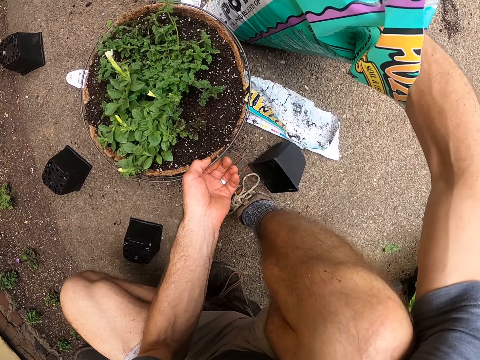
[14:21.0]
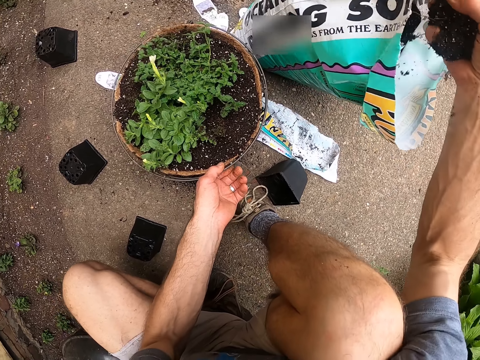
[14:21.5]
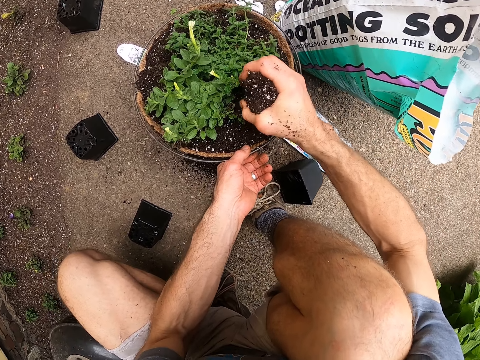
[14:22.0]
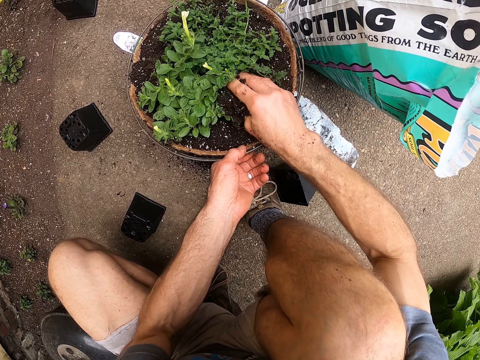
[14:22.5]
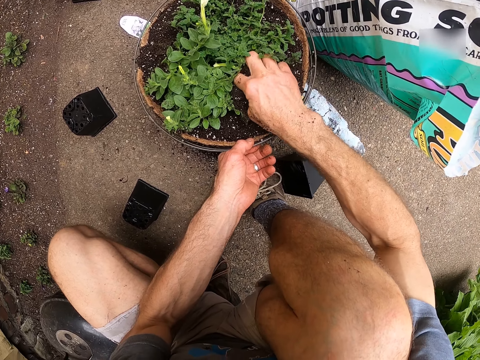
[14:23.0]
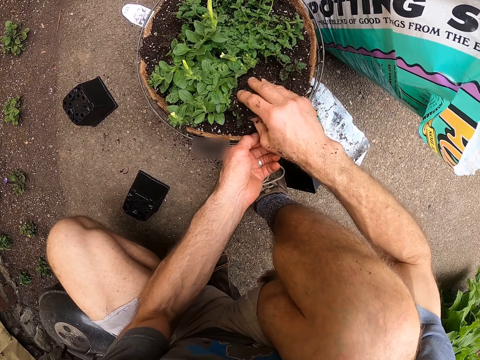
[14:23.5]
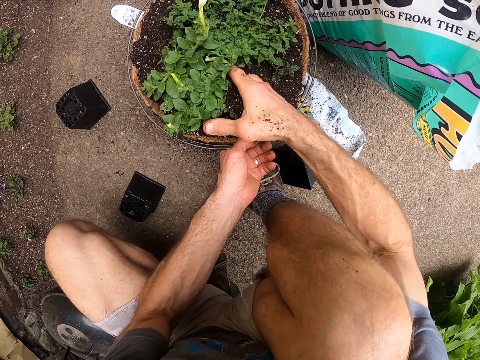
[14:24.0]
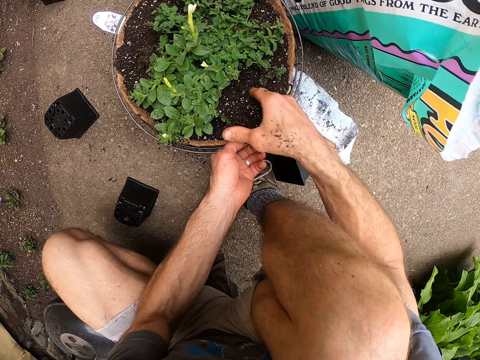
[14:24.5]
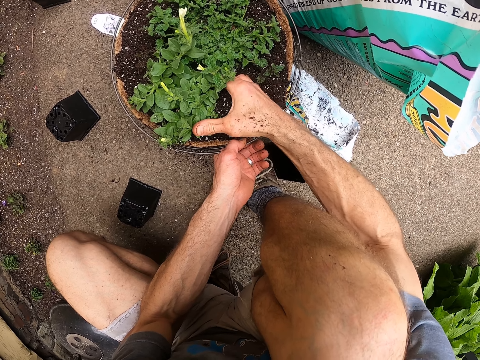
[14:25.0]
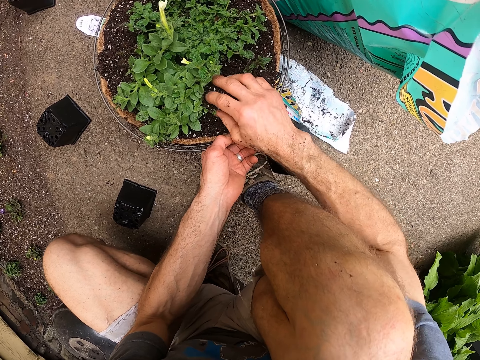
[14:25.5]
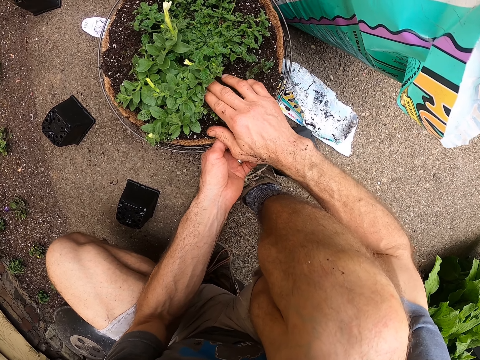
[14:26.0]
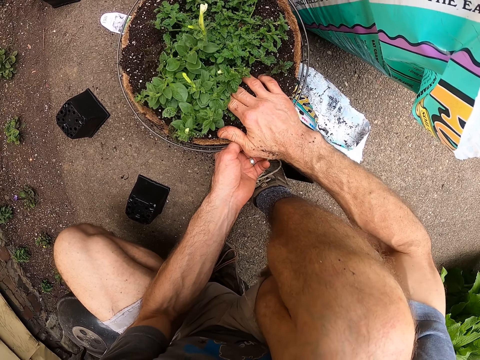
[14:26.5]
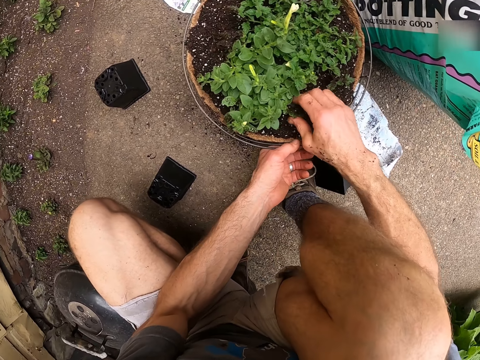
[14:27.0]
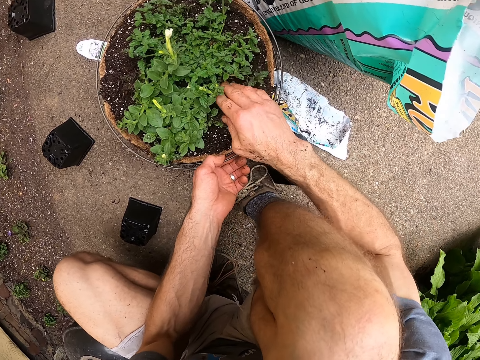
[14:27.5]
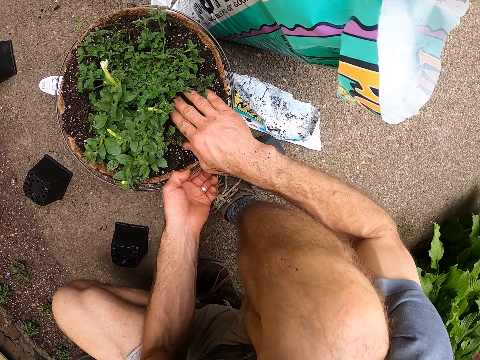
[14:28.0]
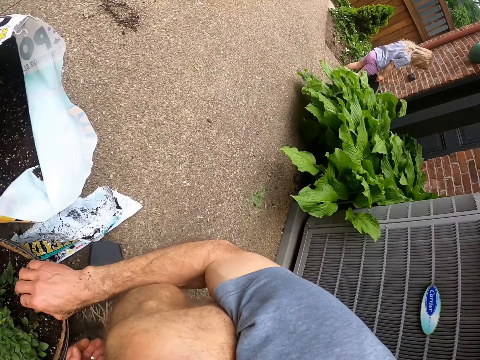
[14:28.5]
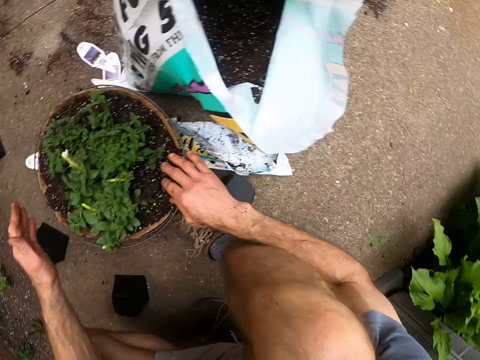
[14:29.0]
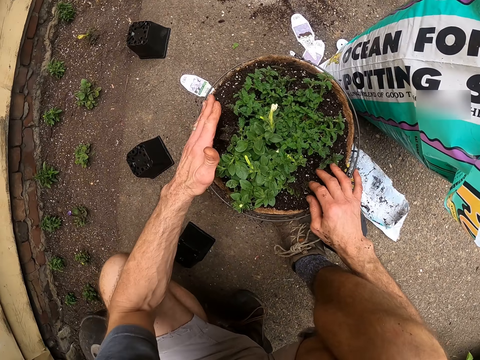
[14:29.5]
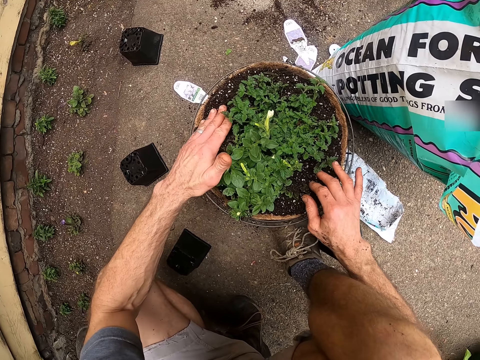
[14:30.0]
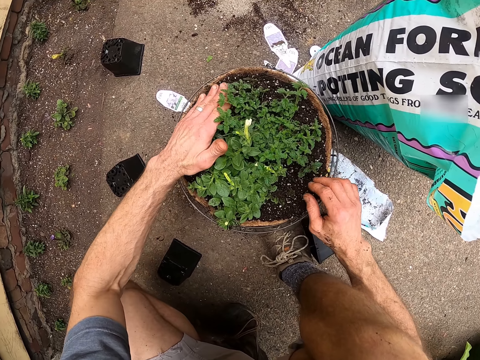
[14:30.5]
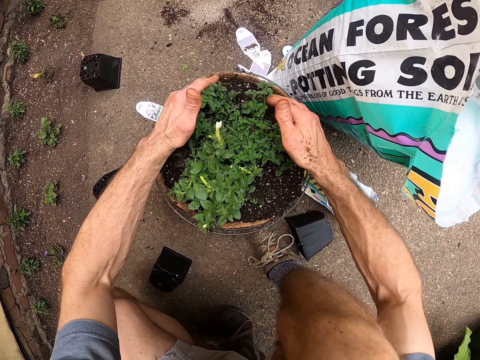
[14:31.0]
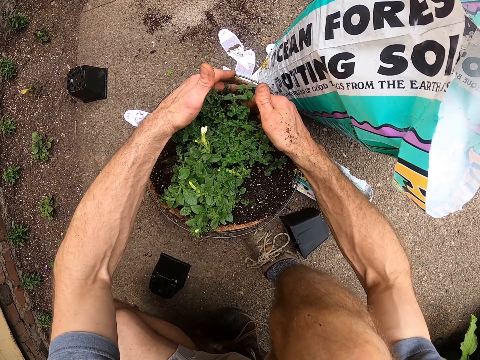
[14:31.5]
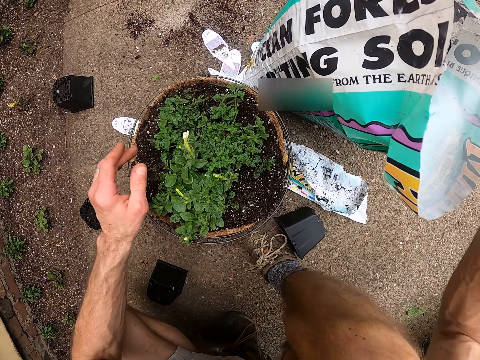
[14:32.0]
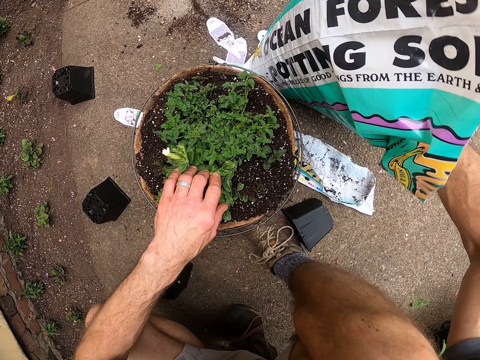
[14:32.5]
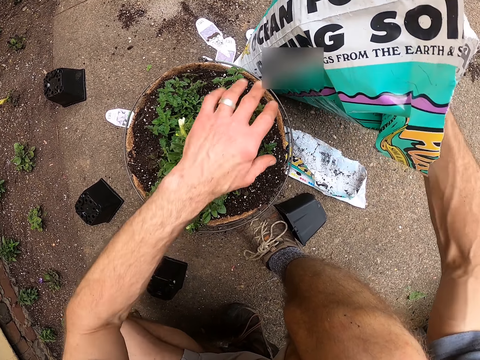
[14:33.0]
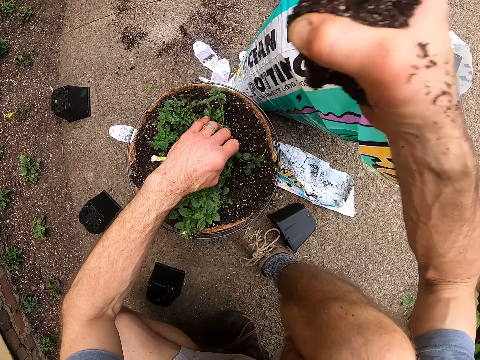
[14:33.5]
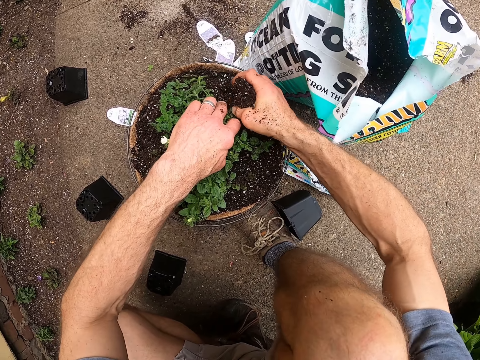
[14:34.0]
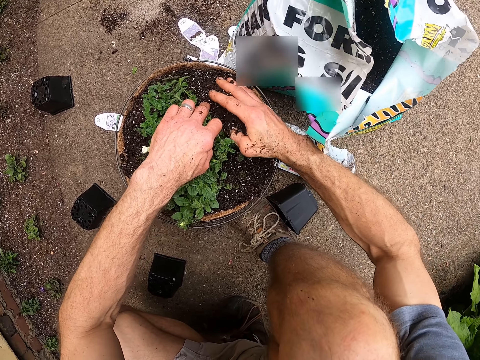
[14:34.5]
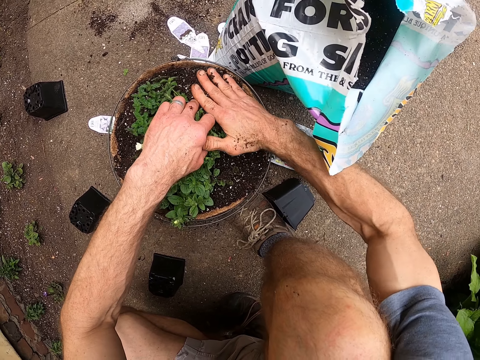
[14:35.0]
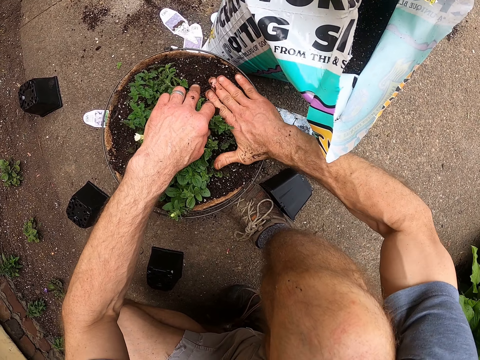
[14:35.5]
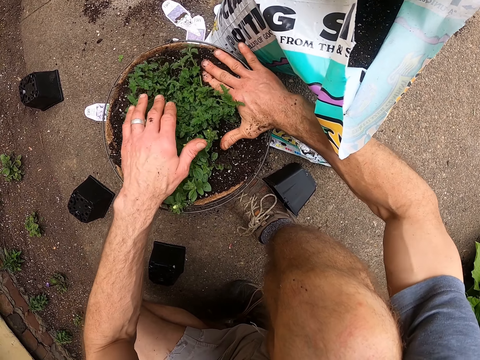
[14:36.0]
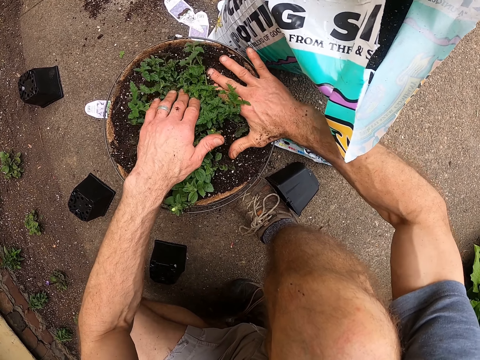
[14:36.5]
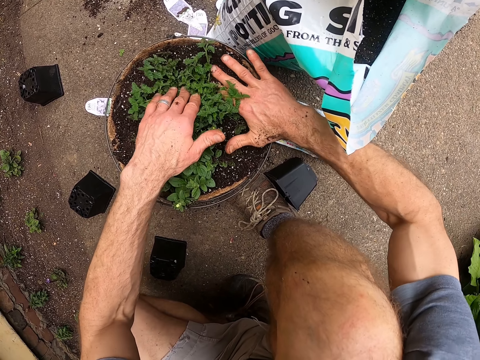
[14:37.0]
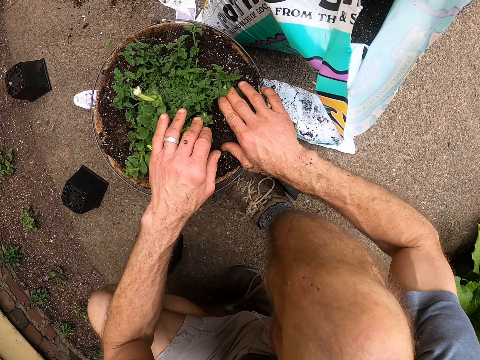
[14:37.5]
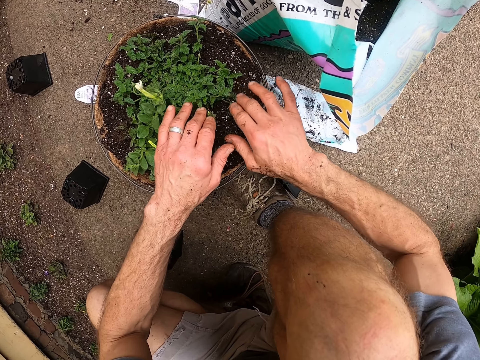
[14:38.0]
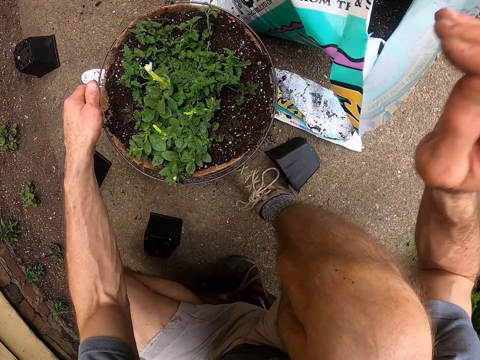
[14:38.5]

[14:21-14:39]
The camera wearer scoops the soil from the bag into the flower pot. He presses the soil into the flower pot. He scoops the soil from the bag into the flower pot. He presses the soil into the flower pot with his hand.

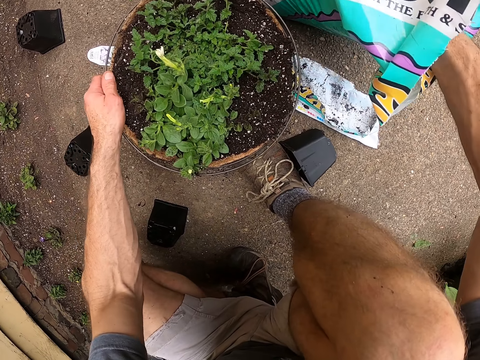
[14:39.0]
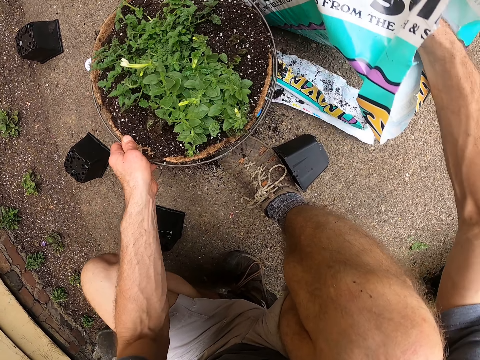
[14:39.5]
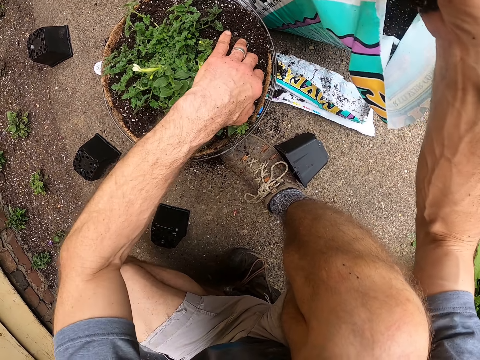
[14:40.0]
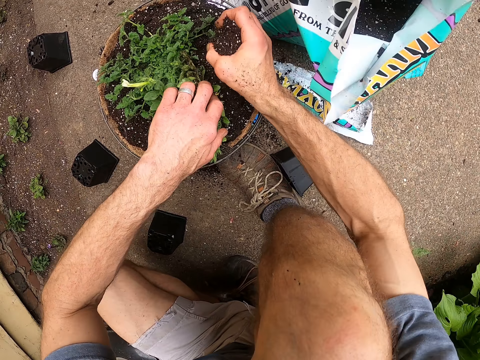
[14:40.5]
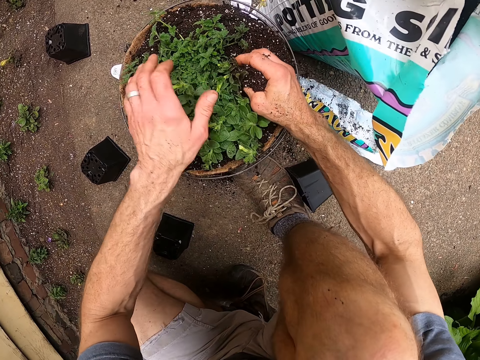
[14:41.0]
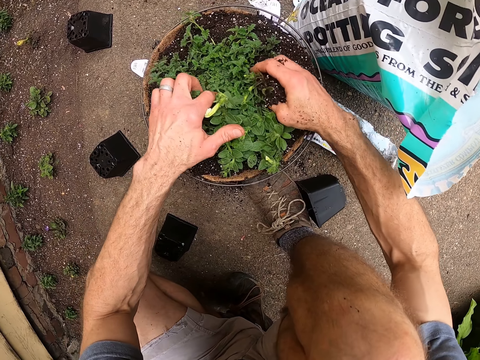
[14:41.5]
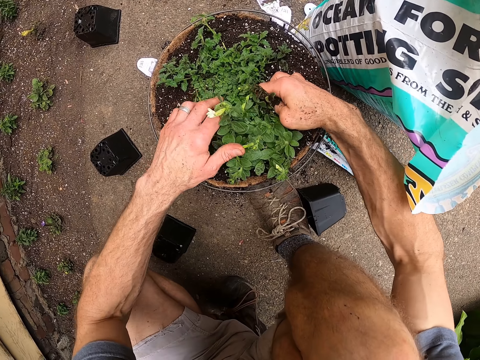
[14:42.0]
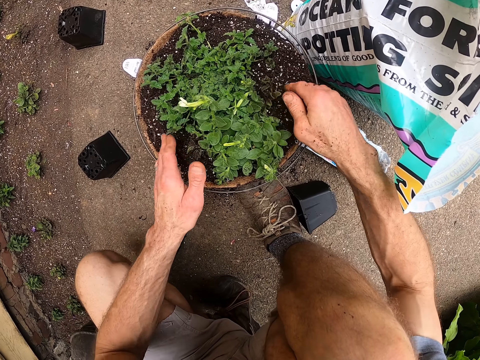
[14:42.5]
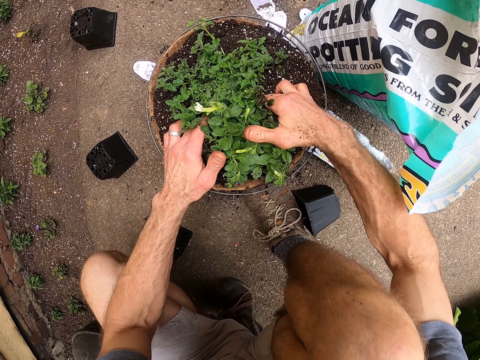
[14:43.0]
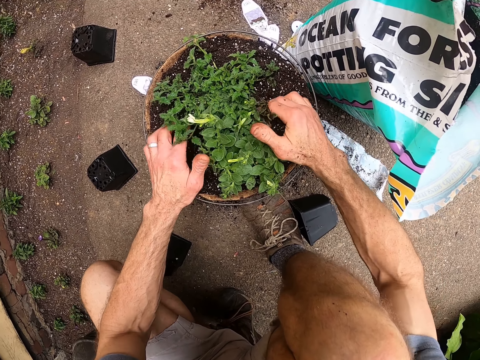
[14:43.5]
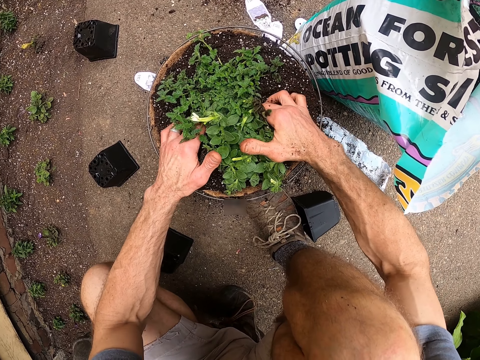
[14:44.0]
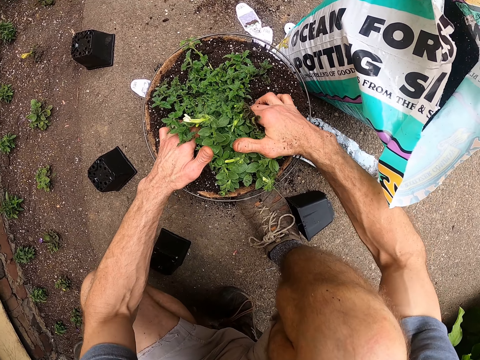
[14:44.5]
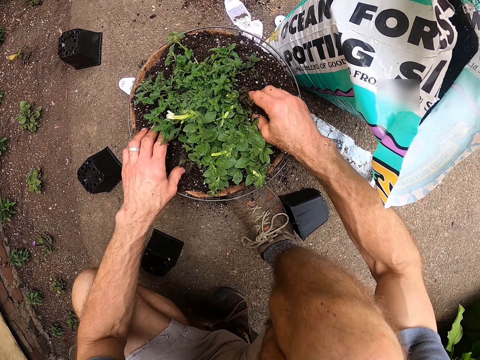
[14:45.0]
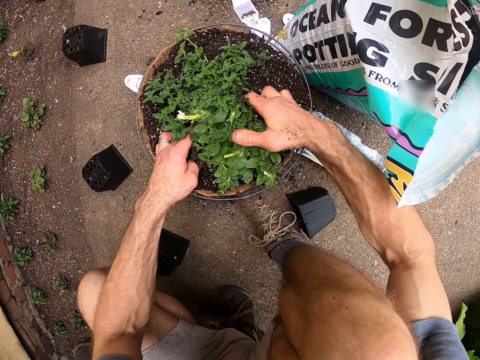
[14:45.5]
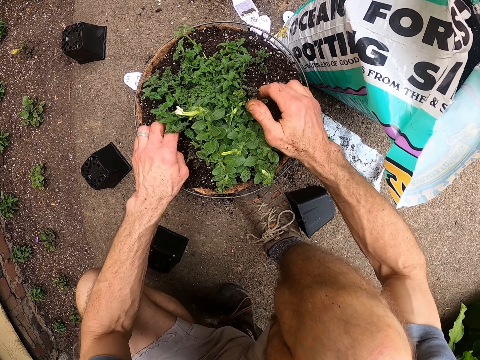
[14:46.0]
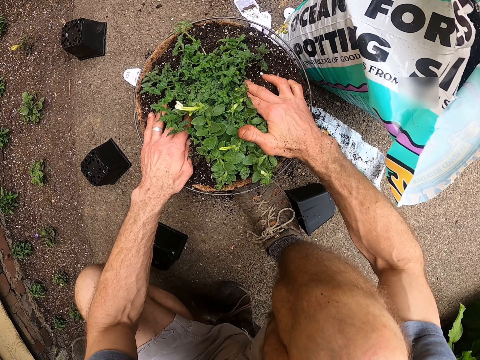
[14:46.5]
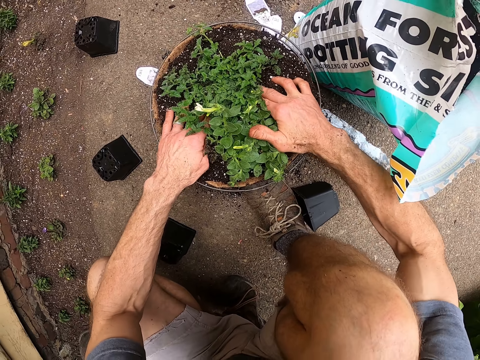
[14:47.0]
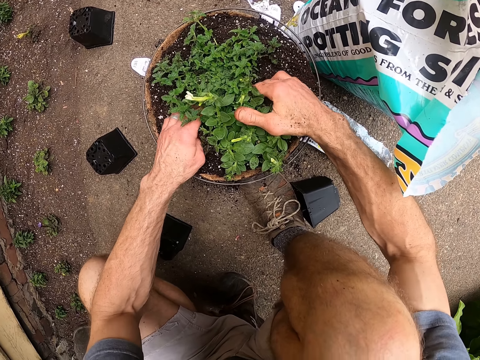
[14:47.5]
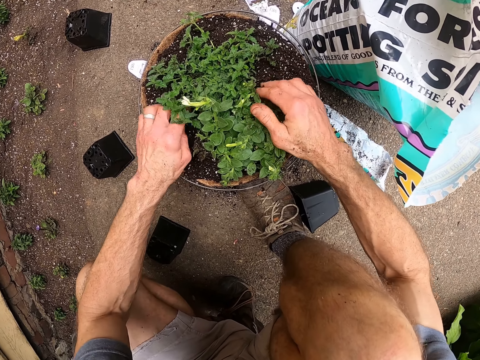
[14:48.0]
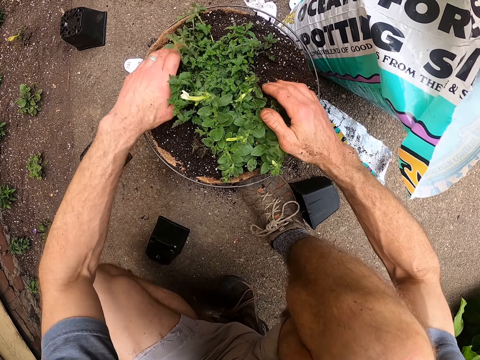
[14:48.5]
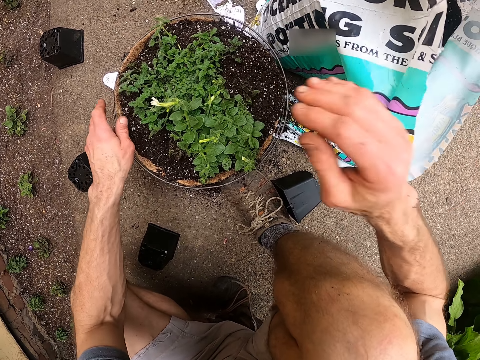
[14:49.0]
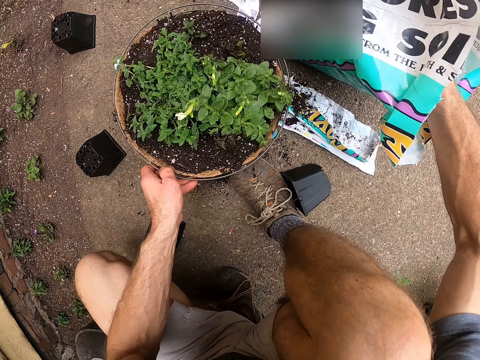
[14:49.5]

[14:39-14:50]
The camera wearer scoops the soil from the bag into the flower pot. He presses the soil into the flower pot. He presses the soil with his hand.
